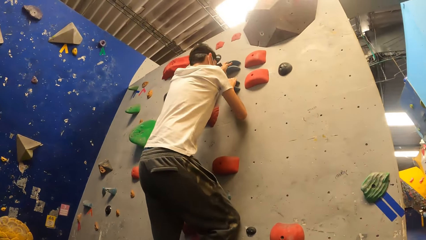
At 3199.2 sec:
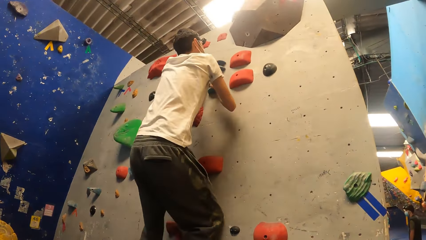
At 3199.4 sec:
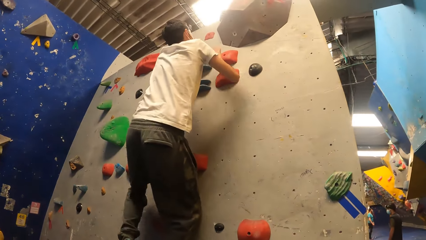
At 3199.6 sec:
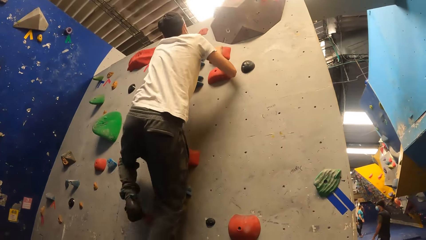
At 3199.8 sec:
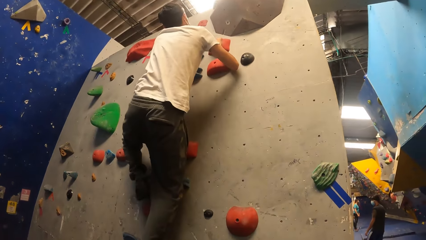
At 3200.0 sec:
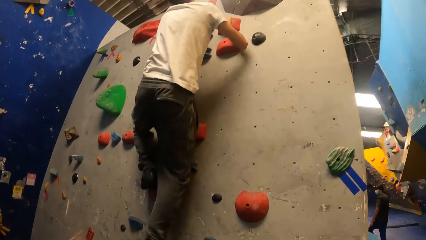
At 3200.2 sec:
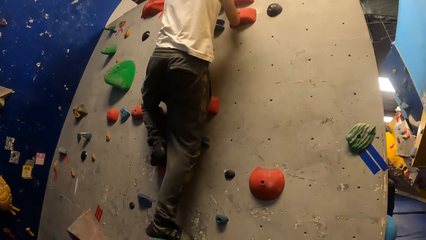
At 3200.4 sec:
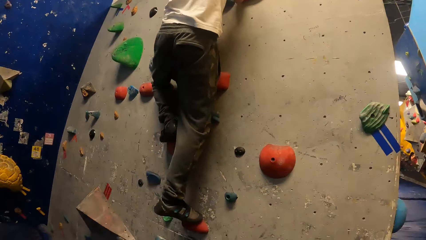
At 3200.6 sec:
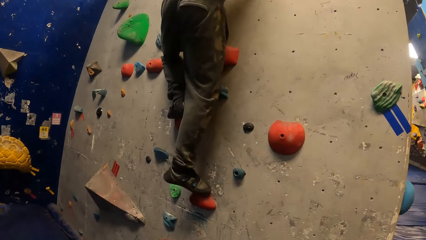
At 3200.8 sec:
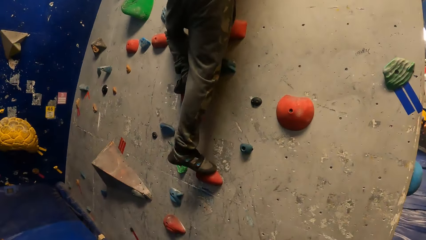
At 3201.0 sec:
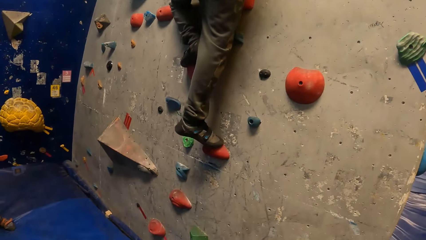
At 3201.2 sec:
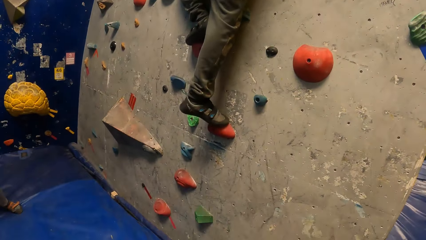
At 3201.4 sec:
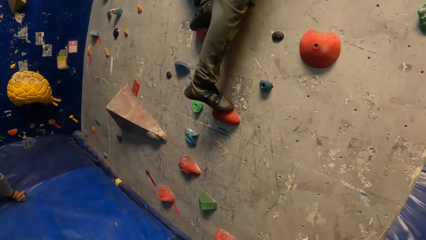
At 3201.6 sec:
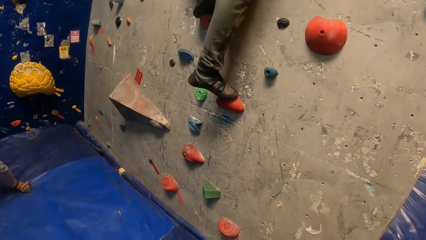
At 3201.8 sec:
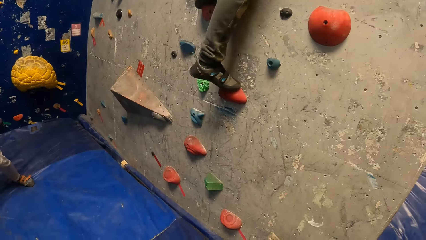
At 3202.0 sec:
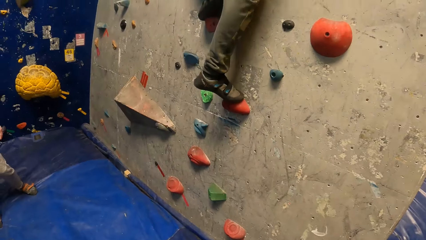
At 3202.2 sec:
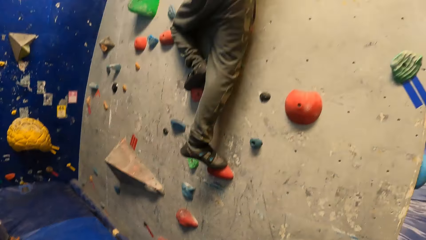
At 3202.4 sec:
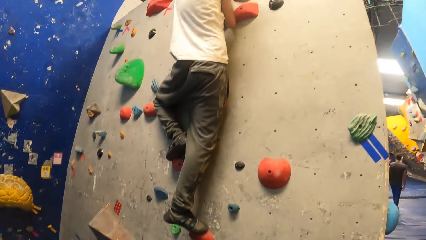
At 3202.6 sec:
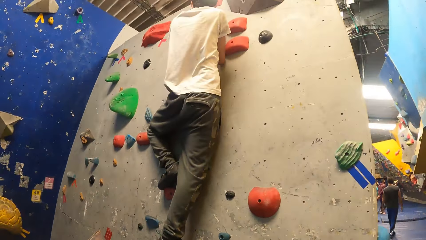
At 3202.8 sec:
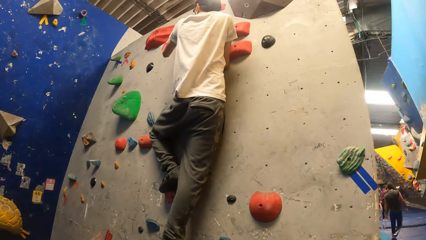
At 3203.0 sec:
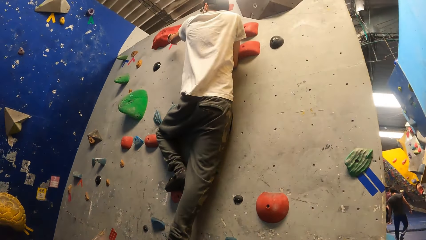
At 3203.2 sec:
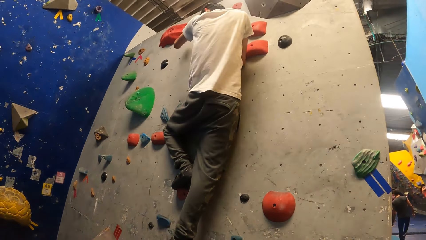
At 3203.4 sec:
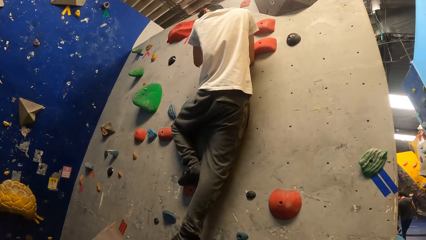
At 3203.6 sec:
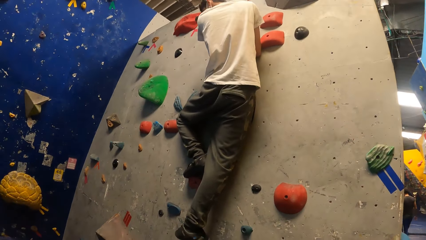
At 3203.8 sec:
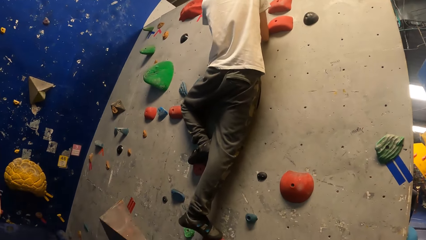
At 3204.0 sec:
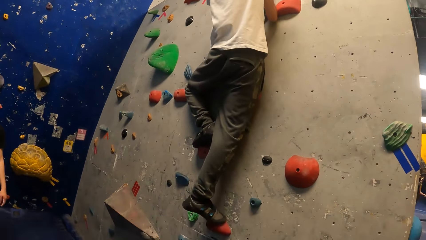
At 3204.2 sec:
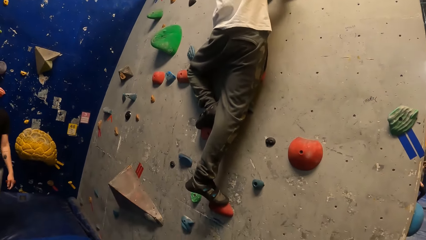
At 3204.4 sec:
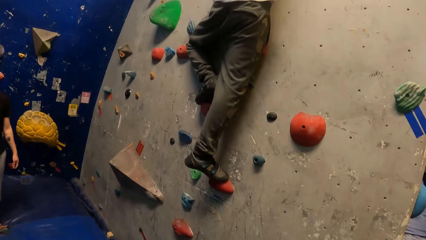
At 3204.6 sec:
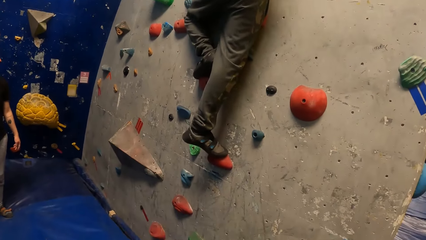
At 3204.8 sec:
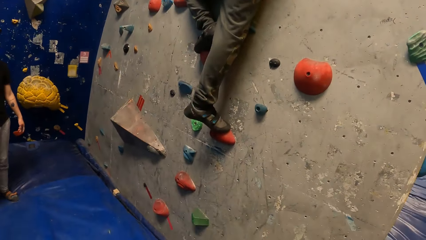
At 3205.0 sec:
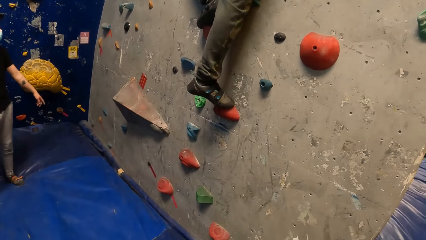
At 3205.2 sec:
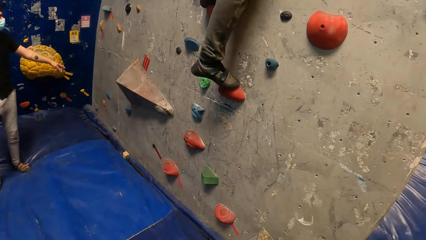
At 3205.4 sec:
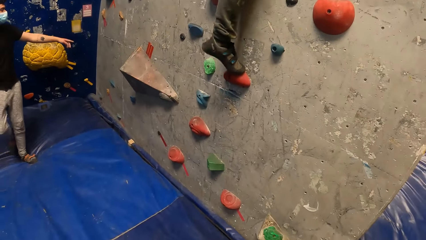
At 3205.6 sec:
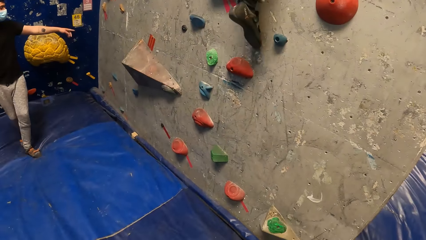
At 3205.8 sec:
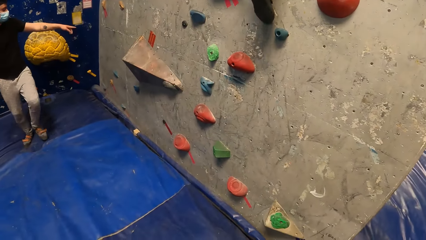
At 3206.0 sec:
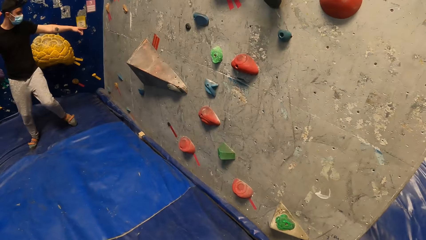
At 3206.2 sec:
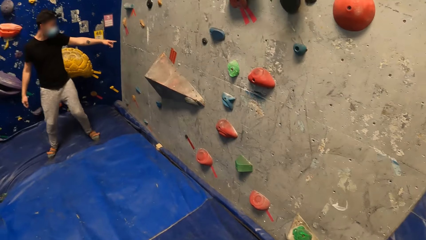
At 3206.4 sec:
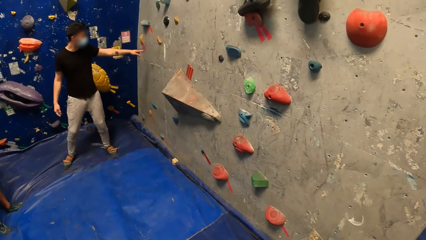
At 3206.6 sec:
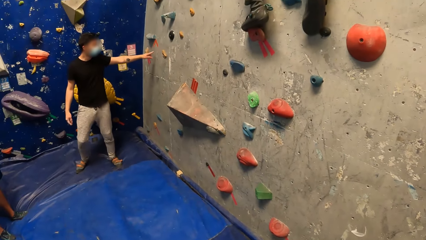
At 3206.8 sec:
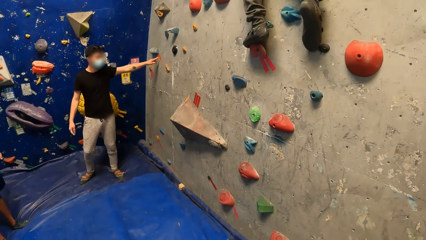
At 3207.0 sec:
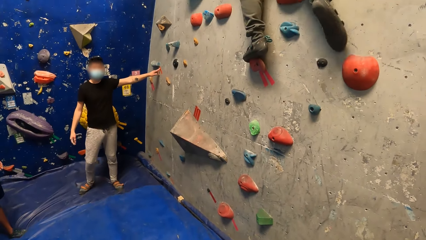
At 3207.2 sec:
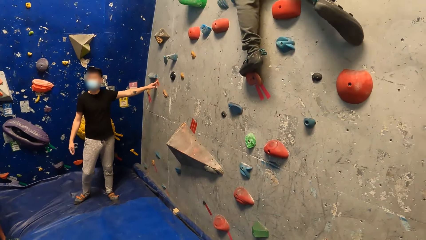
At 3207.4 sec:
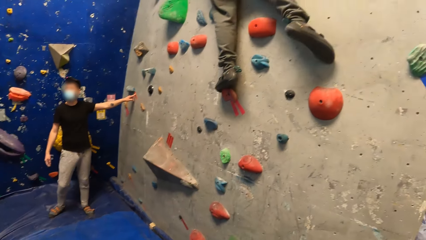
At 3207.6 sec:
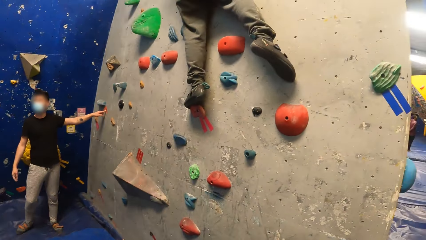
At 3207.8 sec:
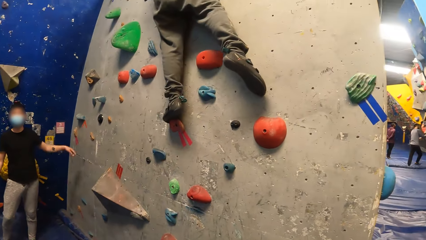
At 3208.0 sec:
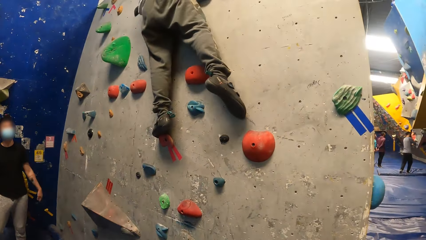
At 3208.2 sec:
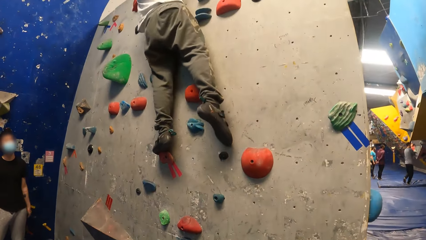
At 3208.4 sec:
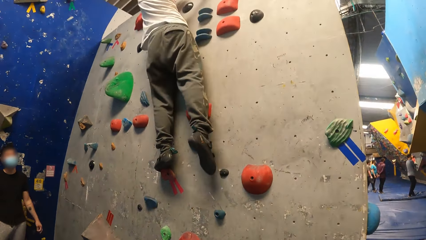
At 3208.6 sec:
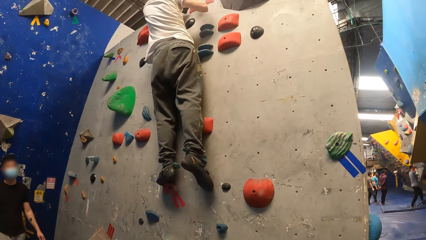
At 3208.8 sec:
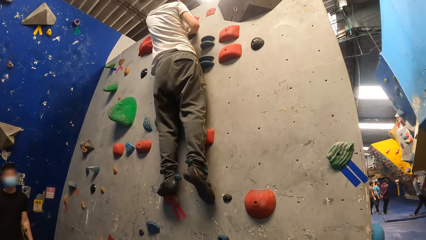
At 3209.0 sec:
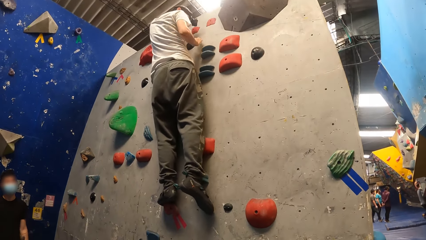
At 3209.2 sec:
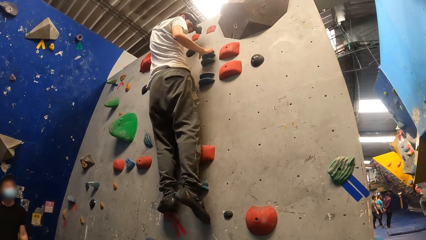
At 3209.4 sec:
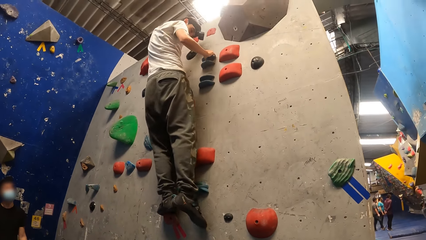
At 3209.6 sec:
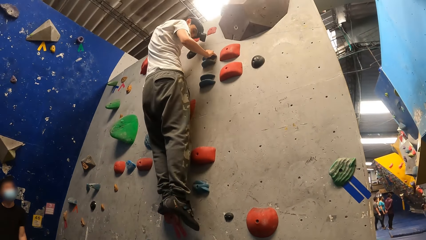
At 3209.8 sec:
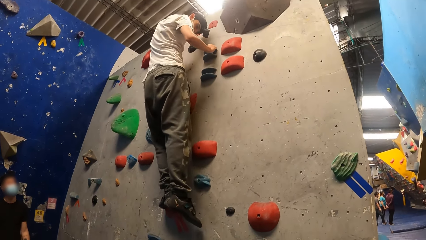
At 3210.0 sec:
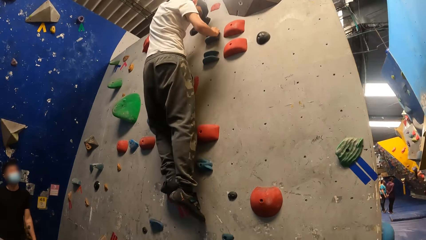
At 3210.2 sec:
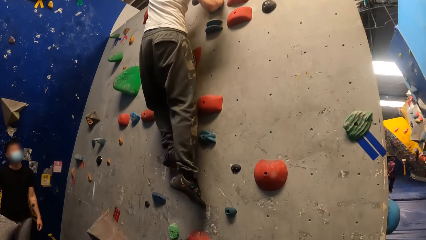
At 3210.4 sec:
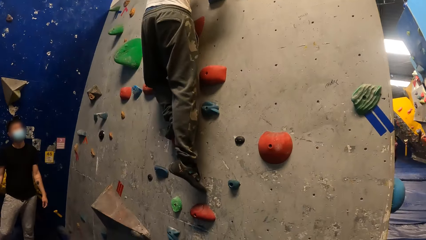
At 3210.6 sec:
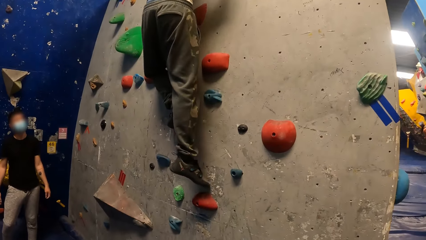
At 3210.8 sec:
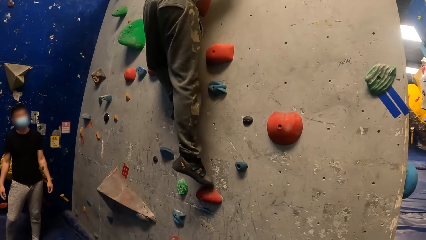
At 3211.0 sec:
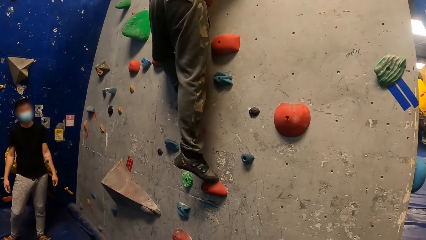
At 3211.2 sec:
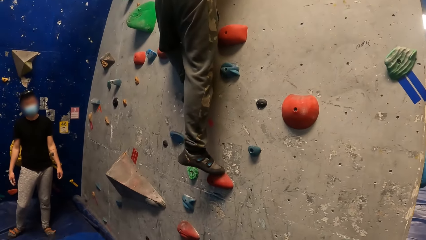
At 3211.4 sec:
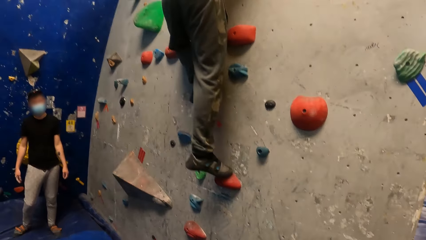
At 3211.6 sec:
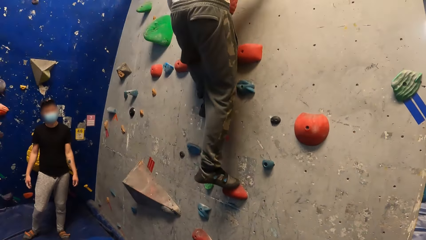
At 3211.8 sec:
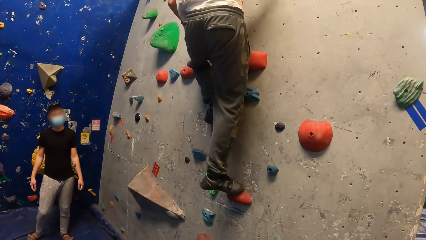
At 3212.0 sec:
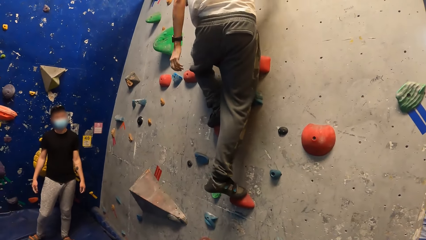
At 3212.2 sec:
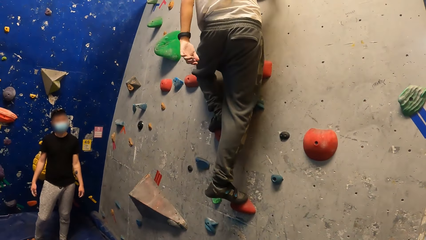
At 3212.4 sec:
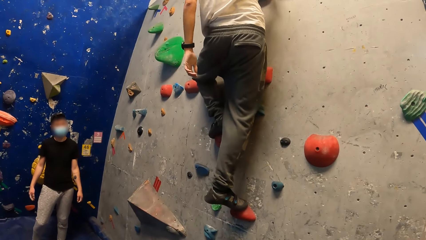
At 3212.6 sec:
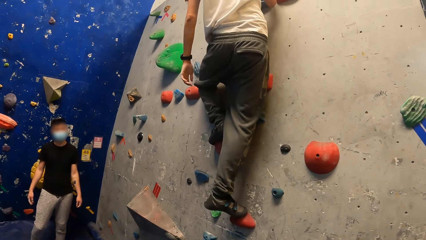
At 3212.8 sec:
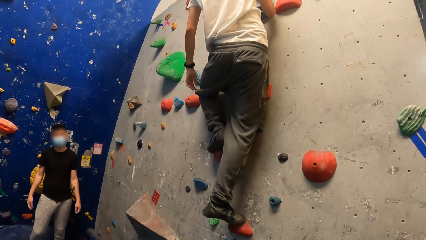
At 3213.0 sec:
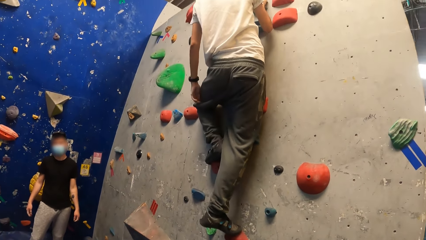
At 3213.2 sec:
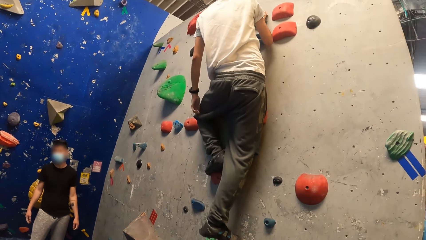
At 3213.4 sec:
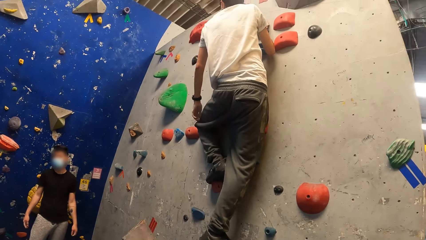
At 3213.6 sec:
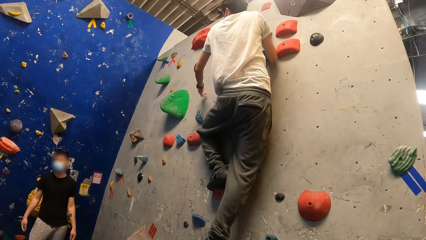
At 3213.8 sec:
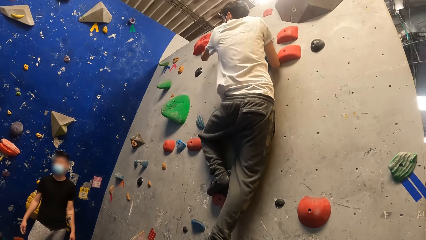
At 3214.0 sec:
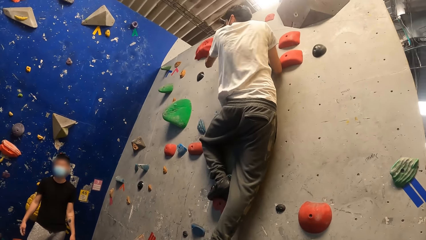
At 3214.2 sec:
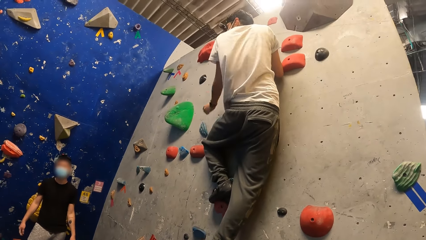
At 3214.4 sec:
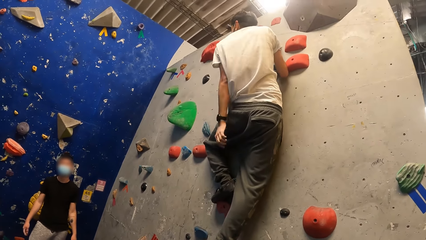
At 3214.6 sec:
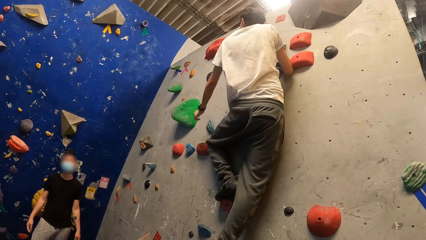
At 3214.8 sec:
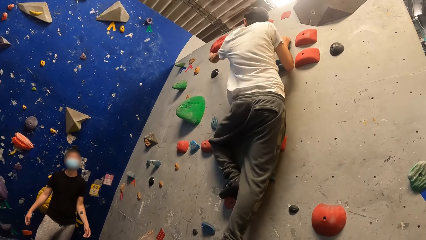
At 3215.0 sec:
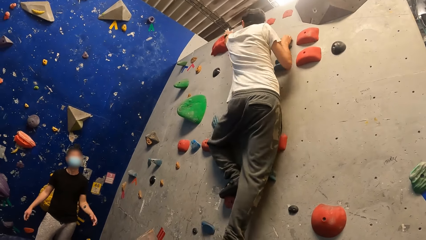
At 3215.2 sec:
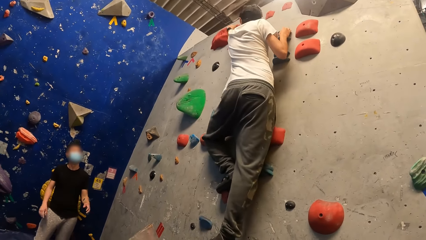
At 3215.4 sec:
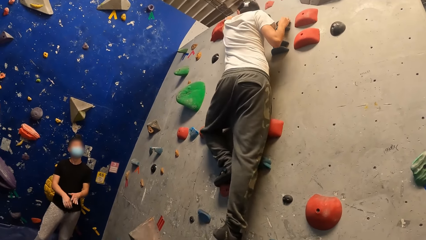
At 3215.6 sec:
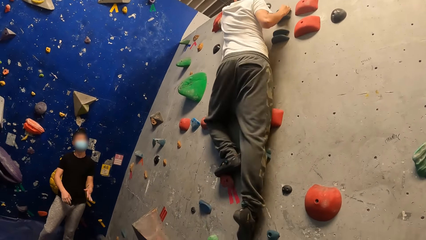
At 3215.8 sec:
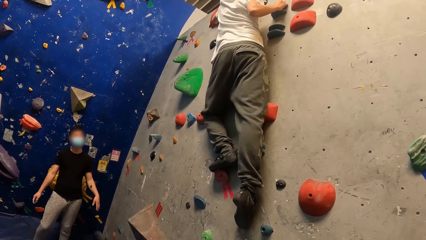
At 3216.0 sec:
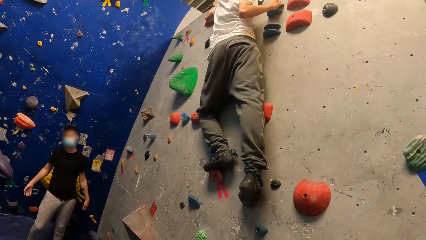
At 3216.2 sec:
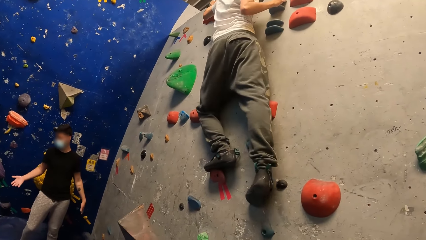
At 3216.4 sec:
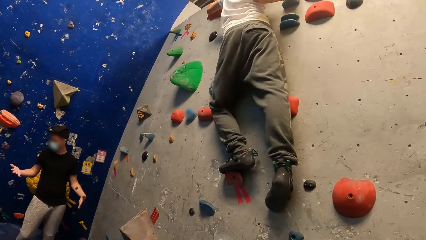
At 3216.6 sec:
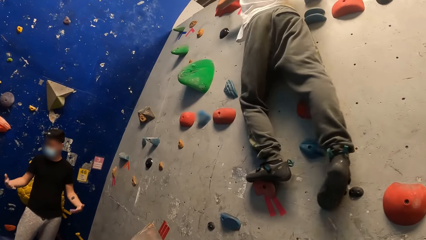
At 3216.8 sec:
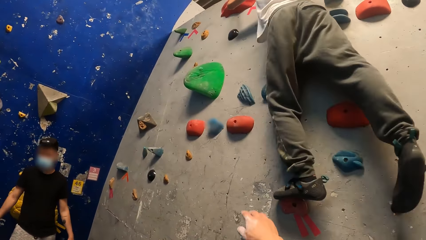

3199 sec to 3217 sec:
The man interacts with another man. The first man climbs the bouldering wall with both hands.
